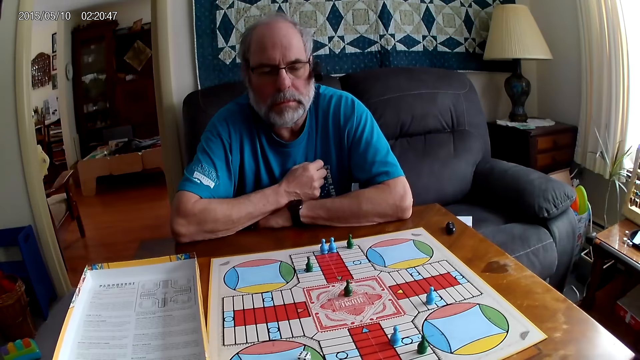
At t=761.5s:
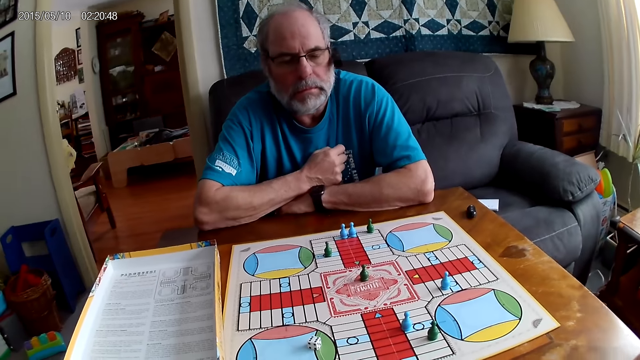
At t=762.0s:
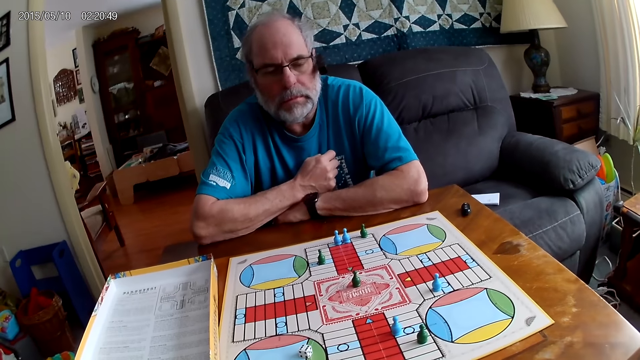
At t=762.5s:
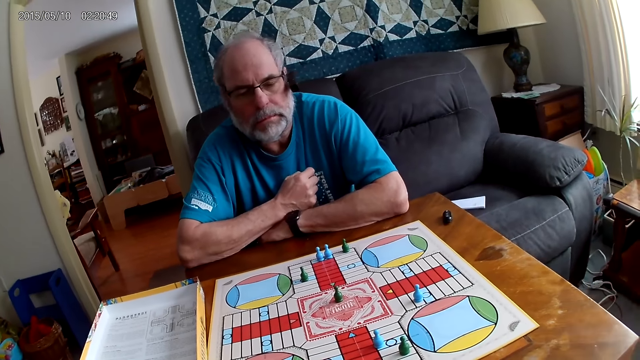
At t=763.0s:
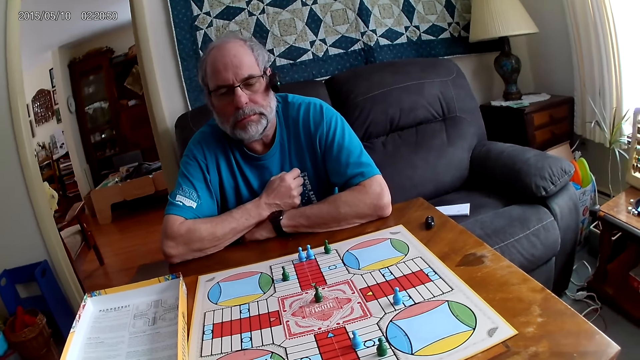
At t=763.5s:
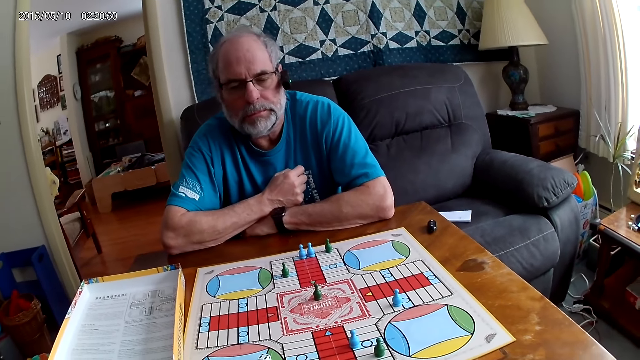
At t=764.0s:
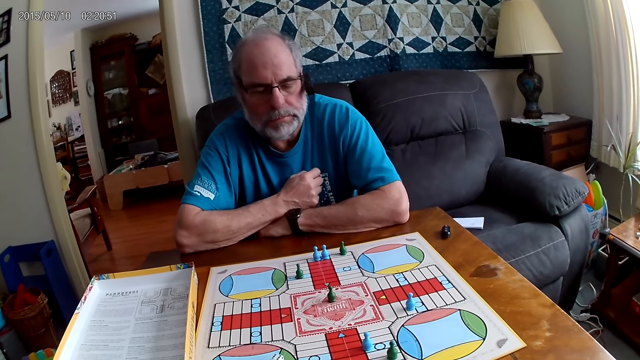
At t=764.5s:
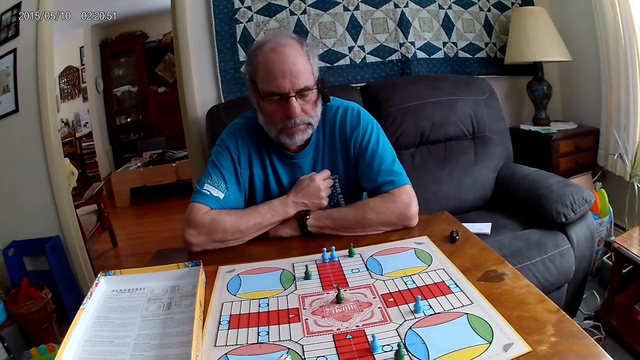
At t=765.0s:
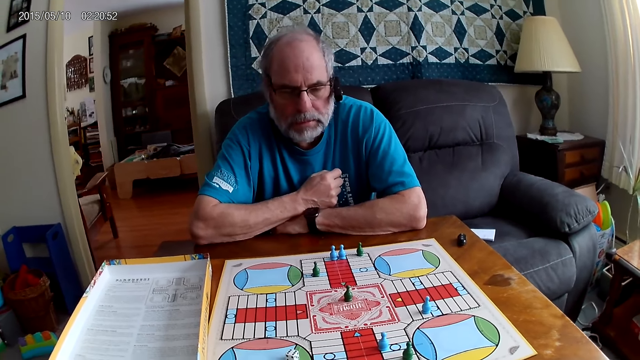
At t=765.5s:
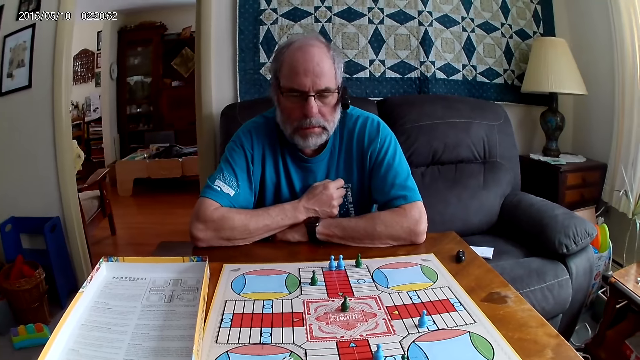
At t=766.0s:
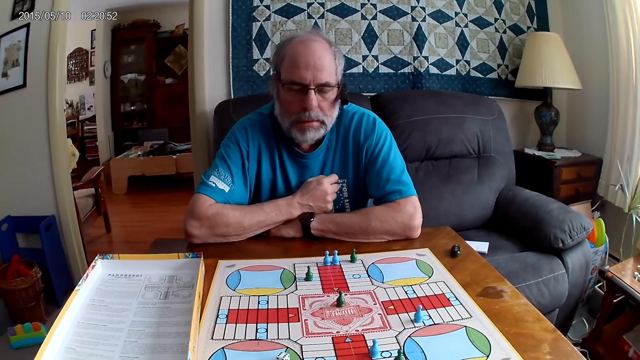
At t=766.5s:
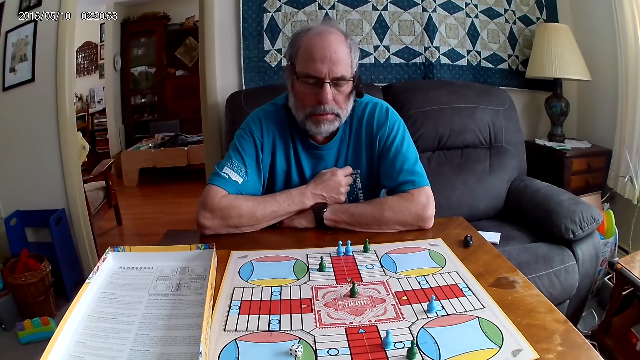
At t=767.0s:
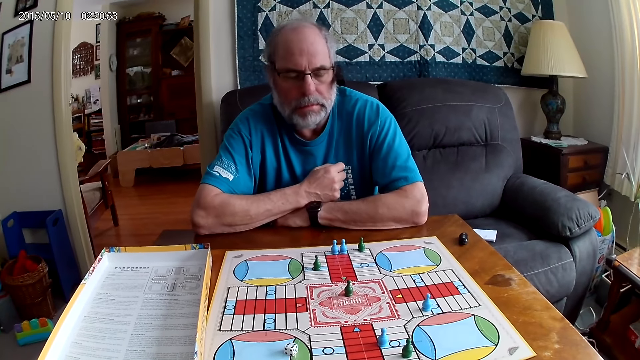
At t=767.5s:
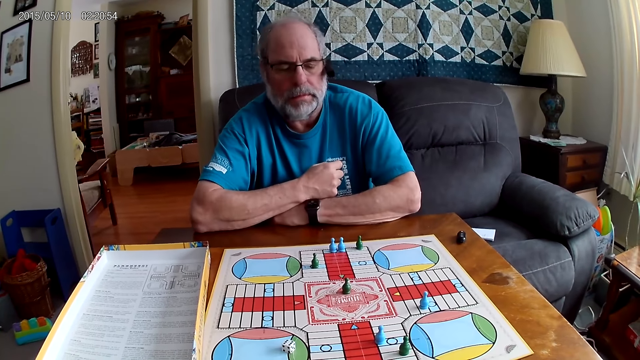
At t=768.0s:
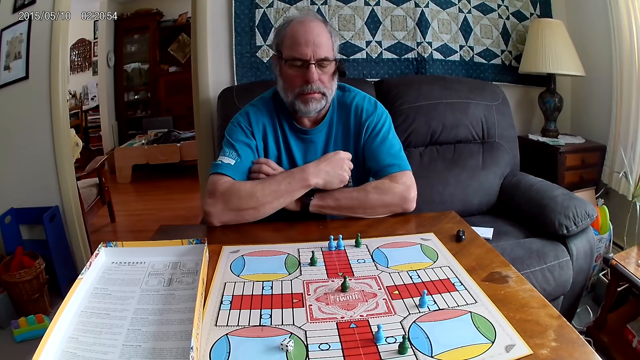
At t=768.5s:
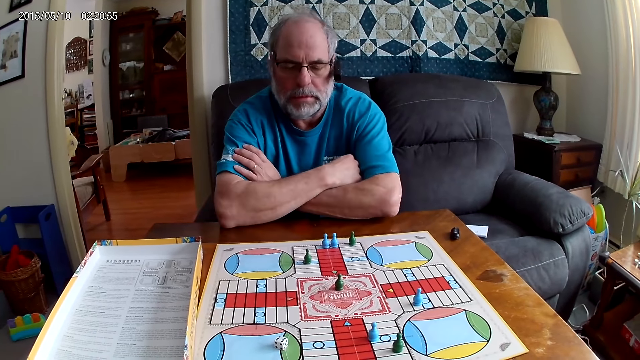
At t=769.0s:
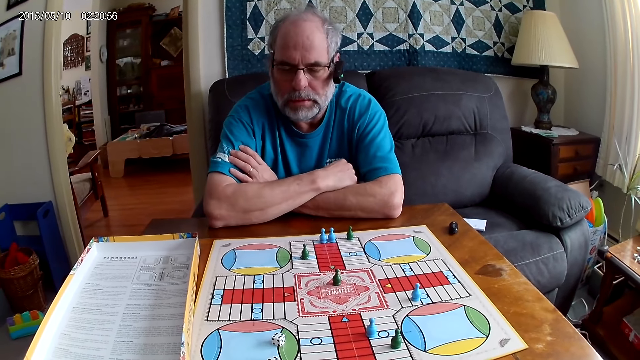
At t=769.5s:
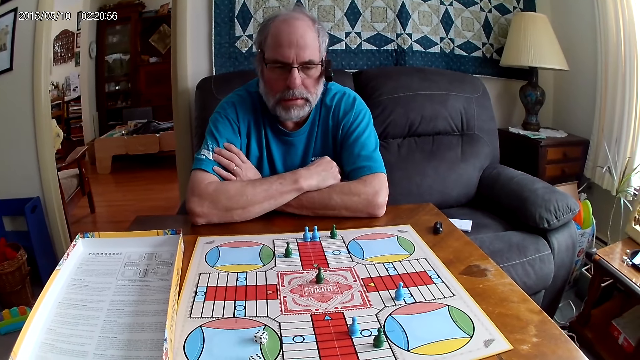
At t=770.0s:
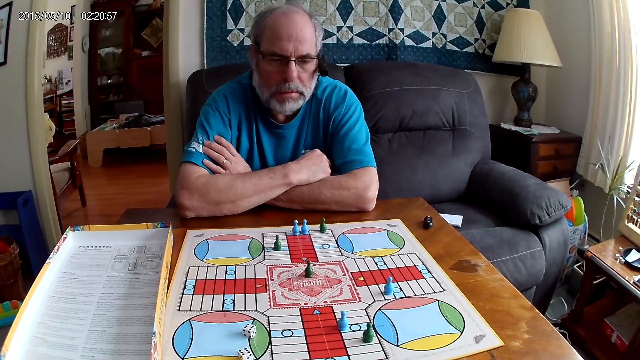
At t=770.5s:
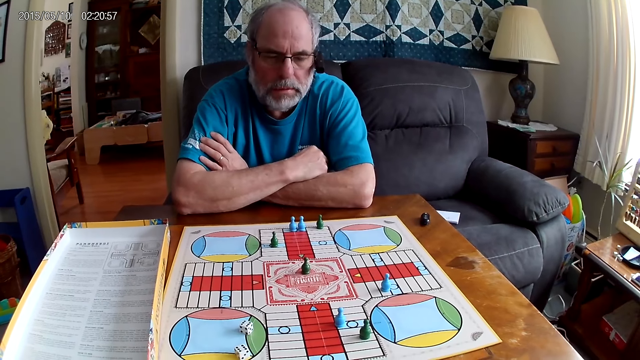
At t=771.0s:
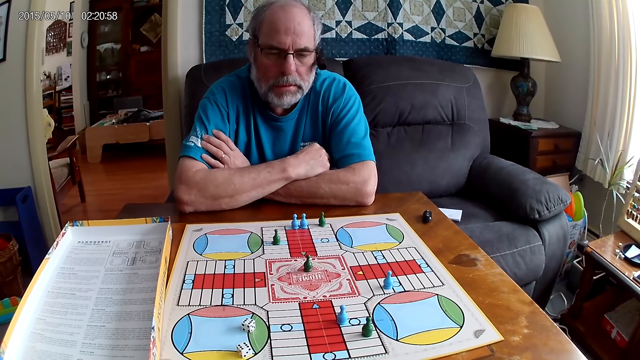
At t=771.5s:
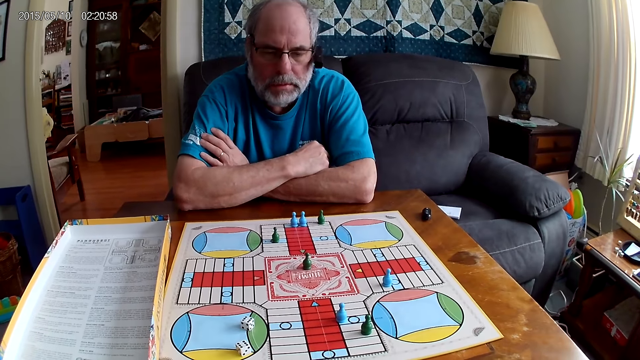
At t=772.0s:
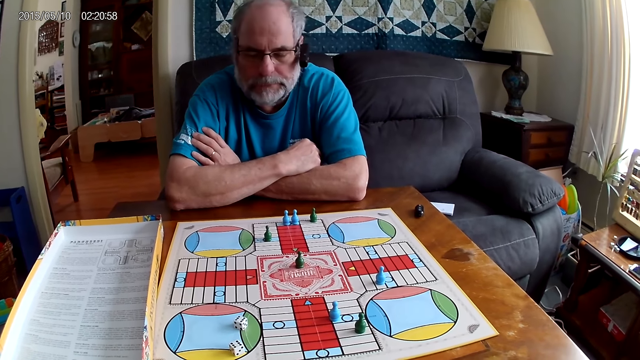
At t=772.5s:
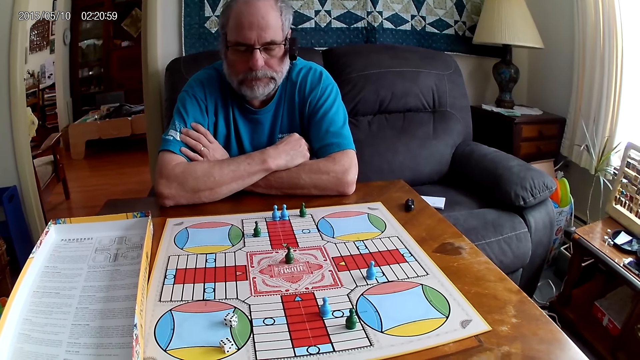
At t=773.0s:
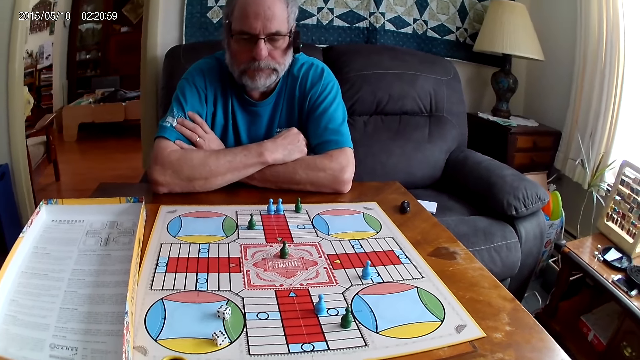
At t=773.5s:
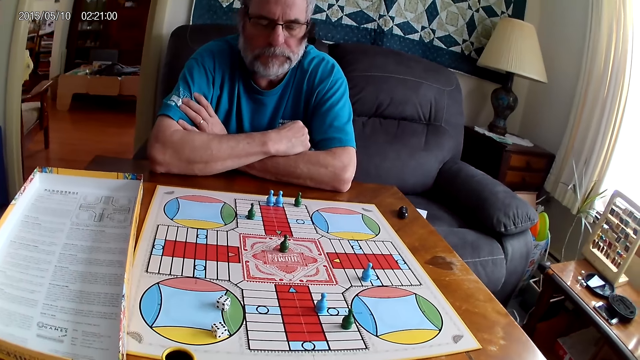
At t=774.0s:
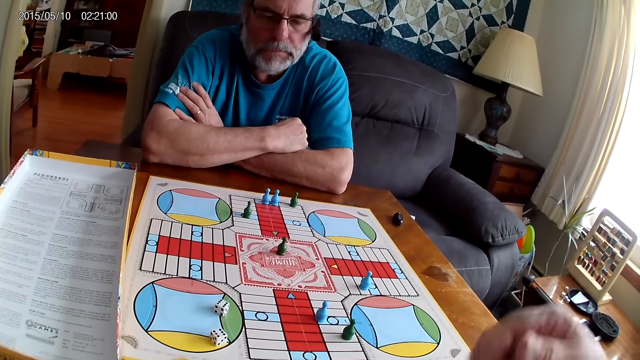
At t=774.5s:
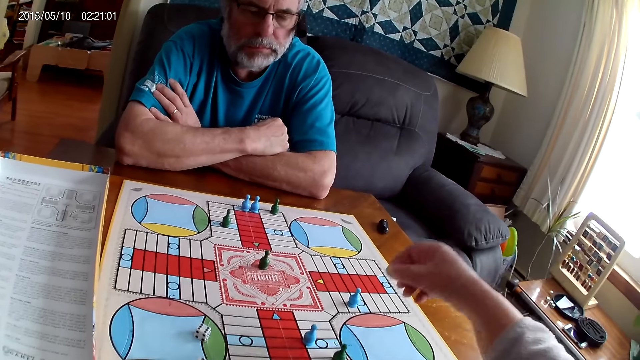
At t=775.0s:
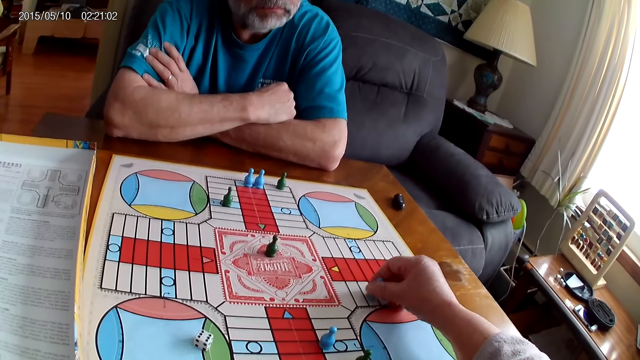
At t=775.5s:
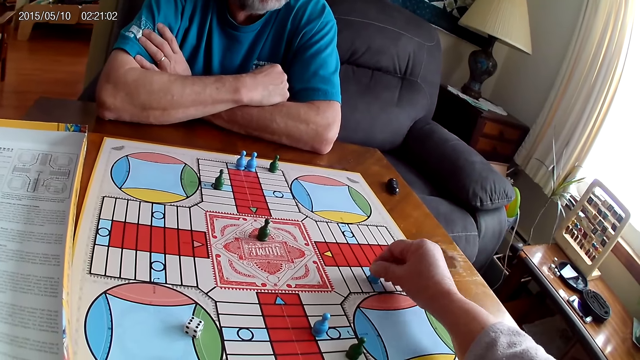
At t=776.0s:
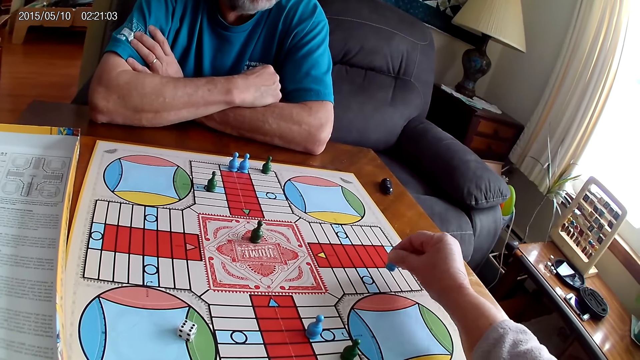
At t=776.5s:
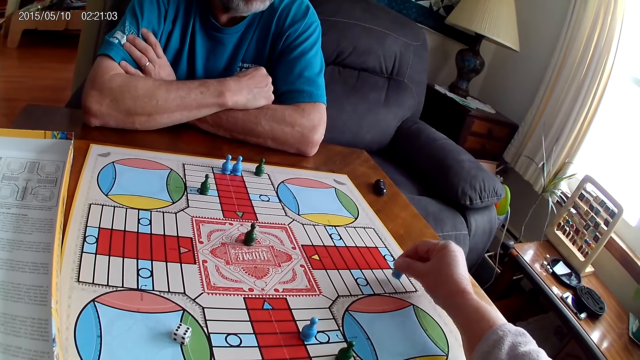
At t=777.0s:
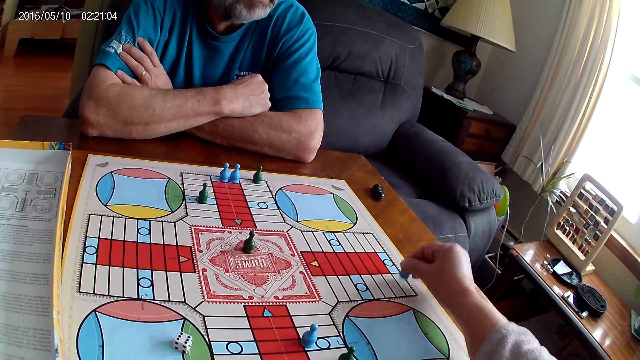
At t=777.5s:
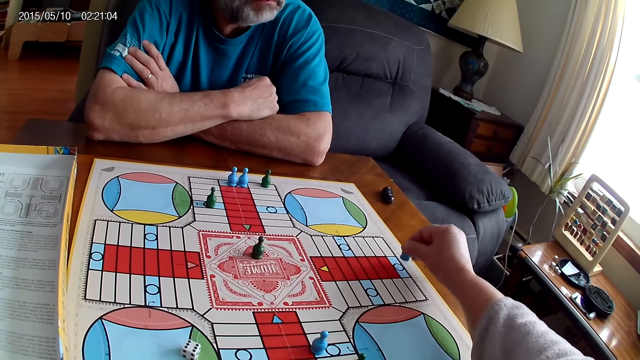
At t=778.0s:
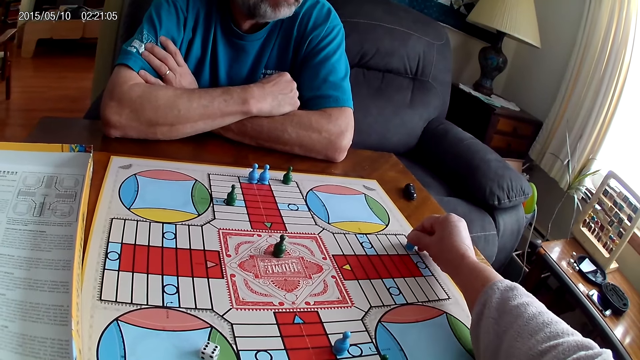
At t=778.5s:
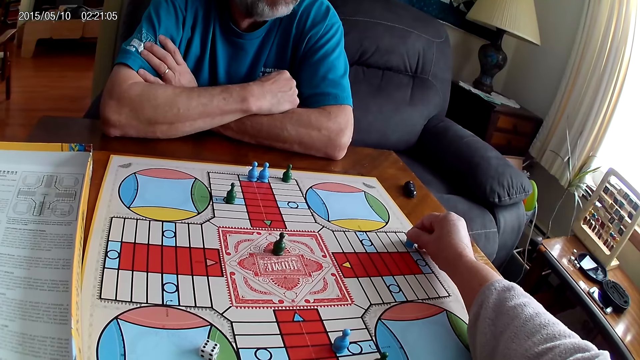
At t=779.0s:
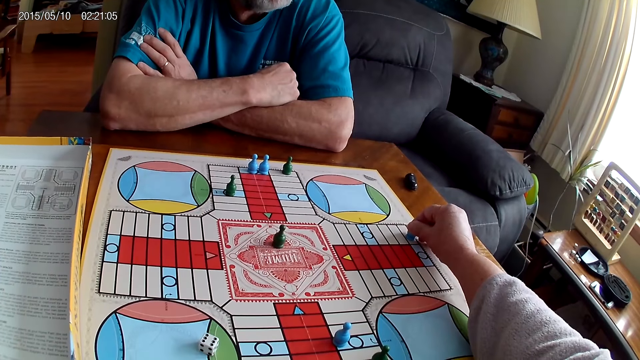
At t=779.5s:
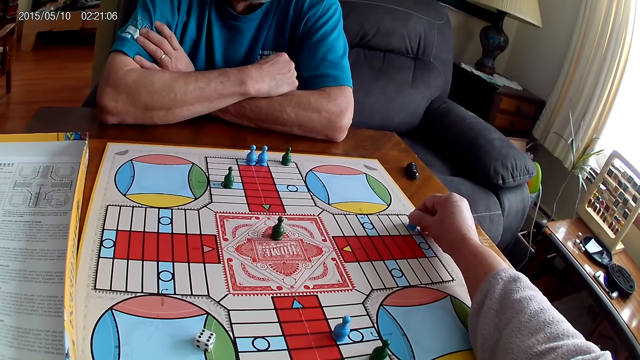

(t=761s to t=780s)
The camera wearer stares at the board game. She makes a sound. She stares at the board game. She moves a blue pawn through some cells on the Ludo board with her right hand.

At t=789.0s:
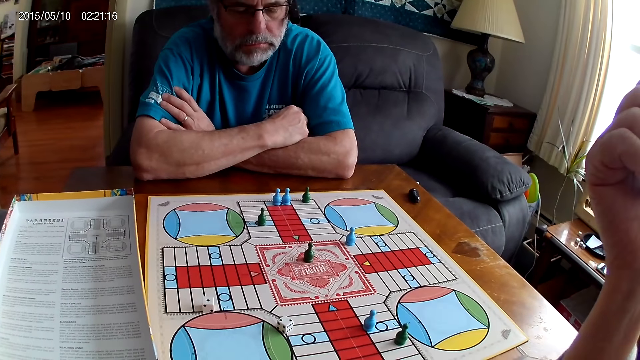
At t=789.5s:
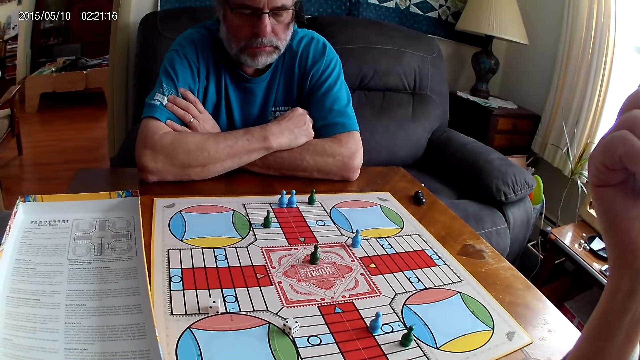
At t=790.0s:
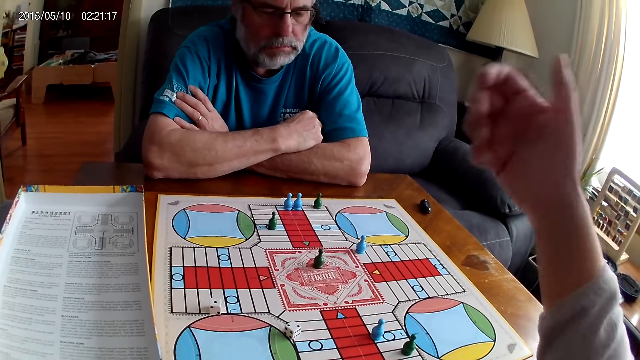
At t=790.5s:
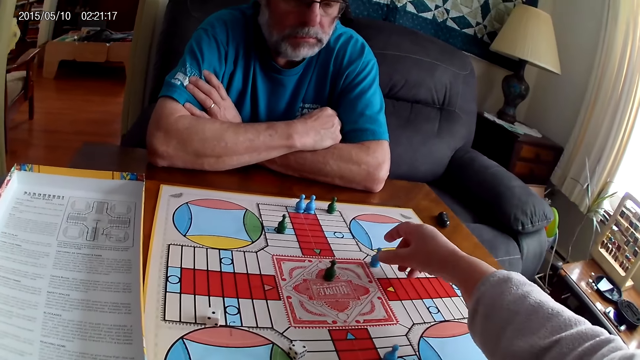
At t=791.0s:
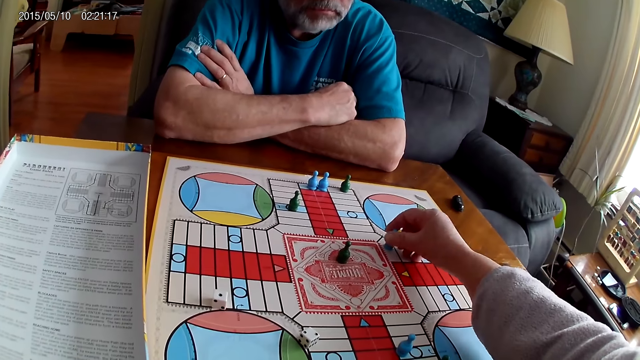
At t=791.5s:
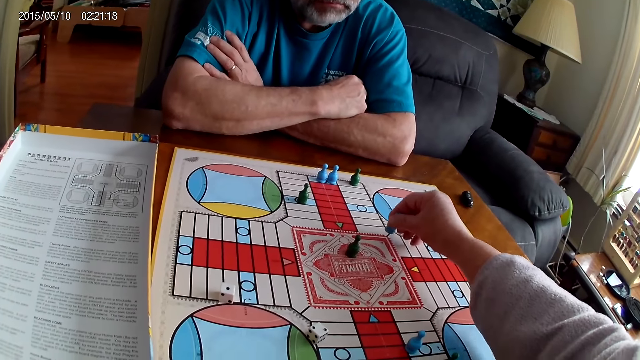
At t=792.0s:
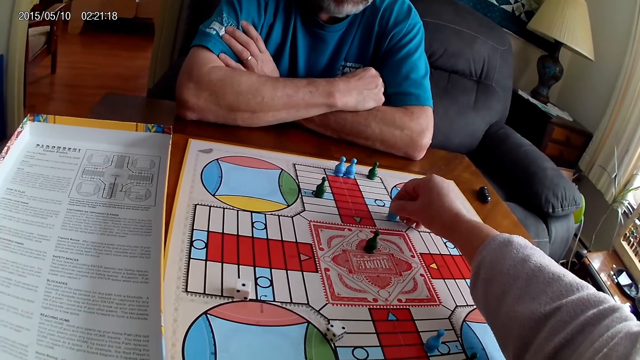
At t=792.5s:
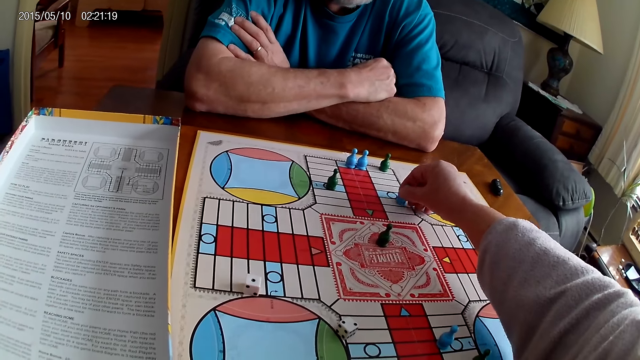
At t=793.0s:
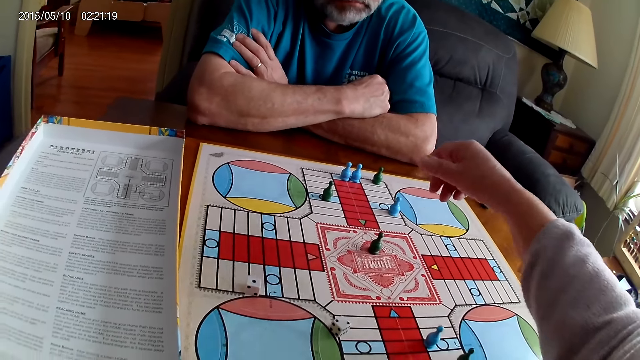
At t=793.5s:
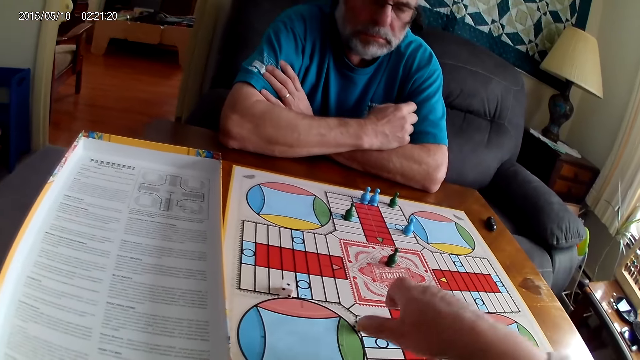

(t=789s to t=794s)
The camera wearer moves a blue pawn through some cells on the Ludo board with her right hand. She moves the dice.
